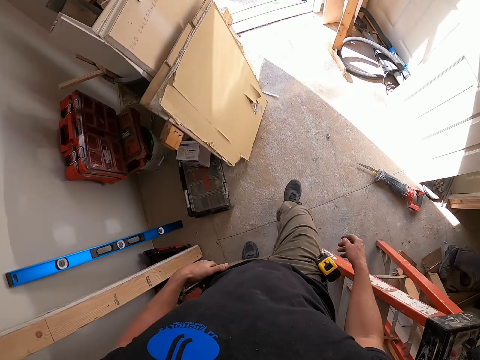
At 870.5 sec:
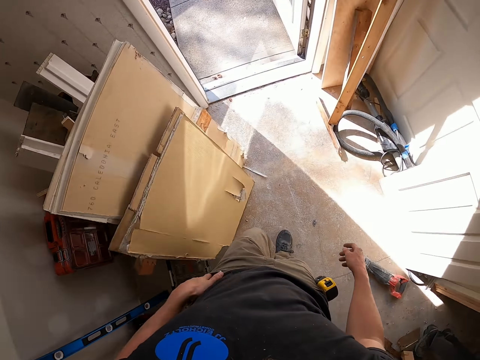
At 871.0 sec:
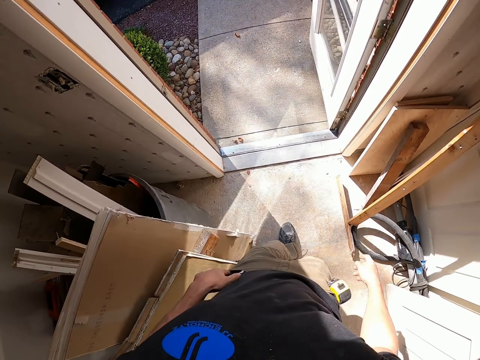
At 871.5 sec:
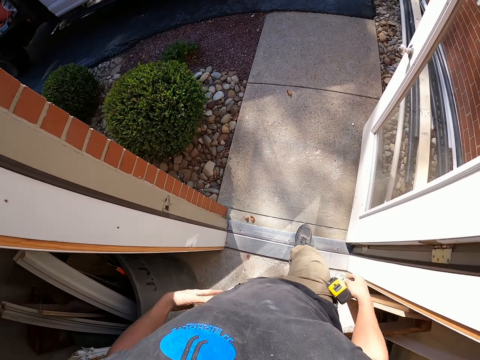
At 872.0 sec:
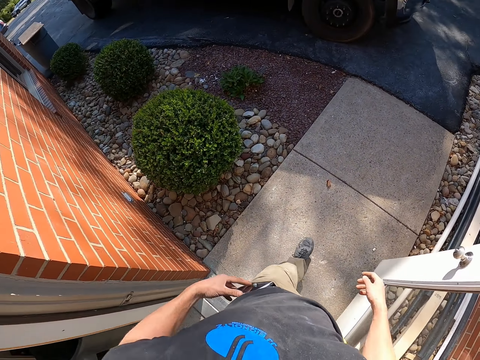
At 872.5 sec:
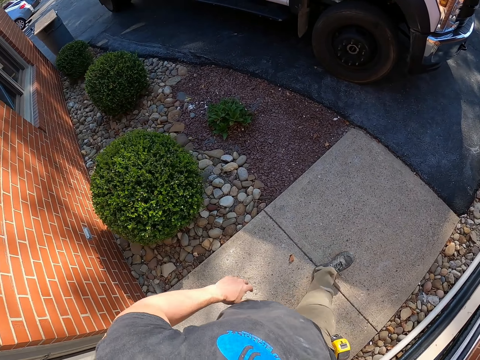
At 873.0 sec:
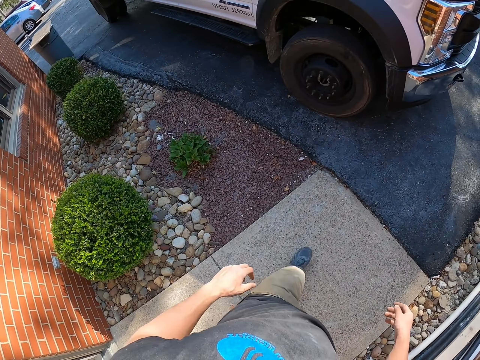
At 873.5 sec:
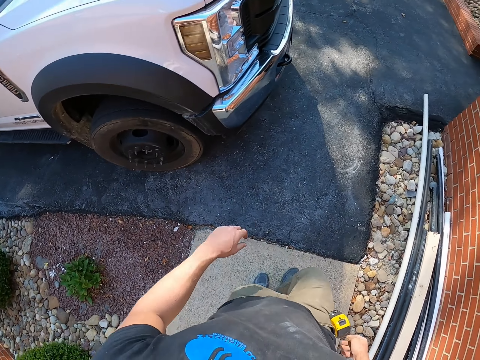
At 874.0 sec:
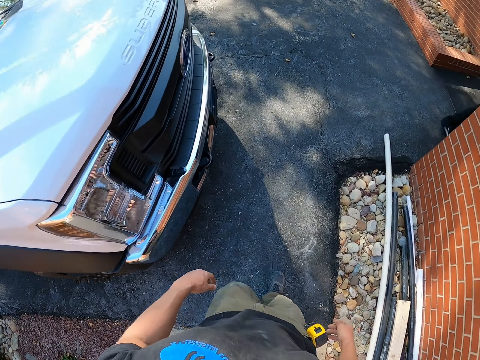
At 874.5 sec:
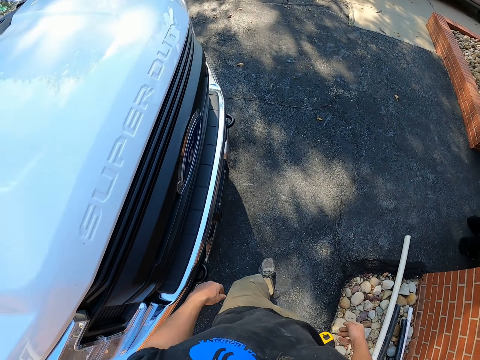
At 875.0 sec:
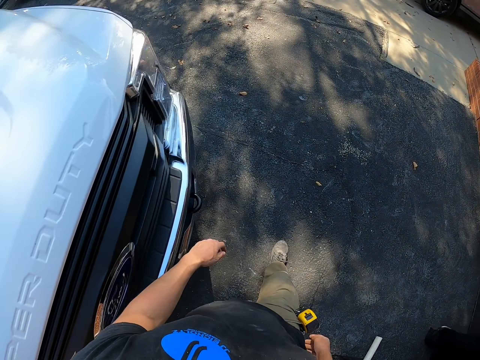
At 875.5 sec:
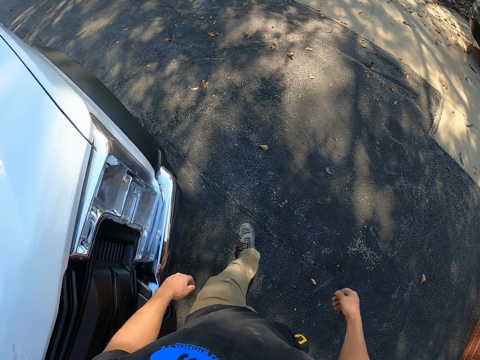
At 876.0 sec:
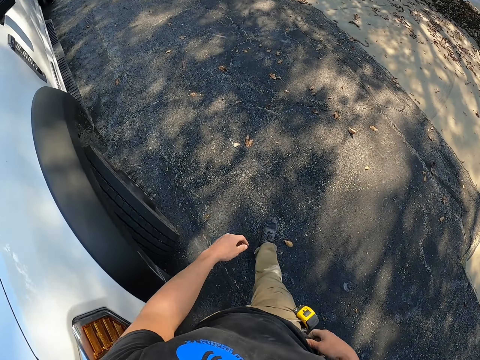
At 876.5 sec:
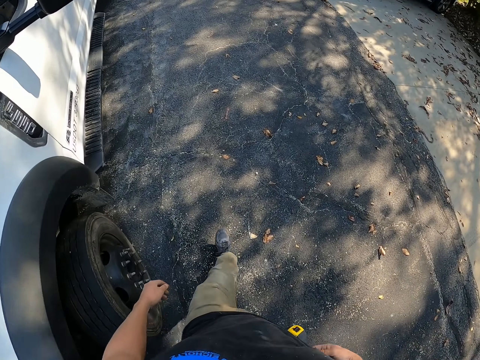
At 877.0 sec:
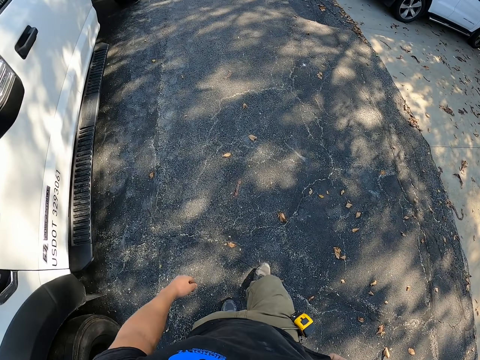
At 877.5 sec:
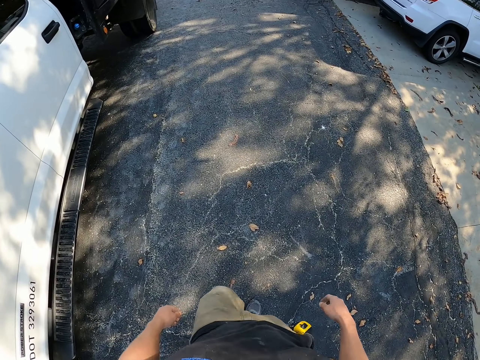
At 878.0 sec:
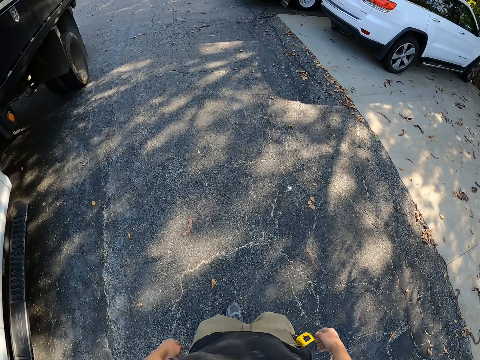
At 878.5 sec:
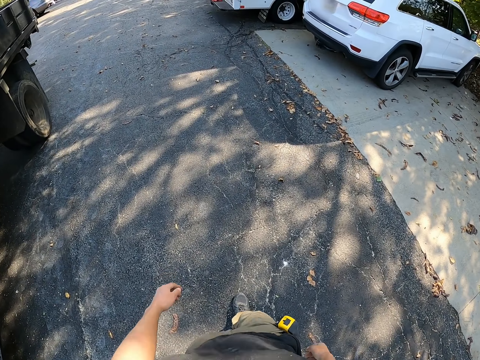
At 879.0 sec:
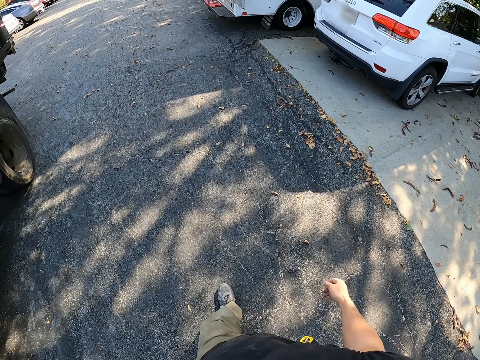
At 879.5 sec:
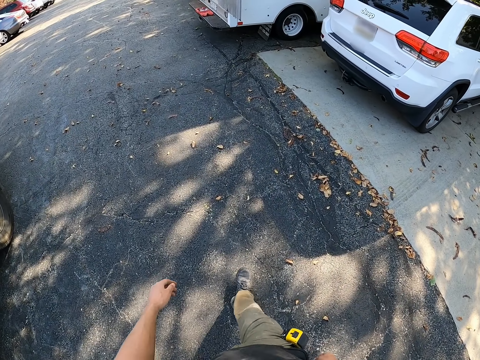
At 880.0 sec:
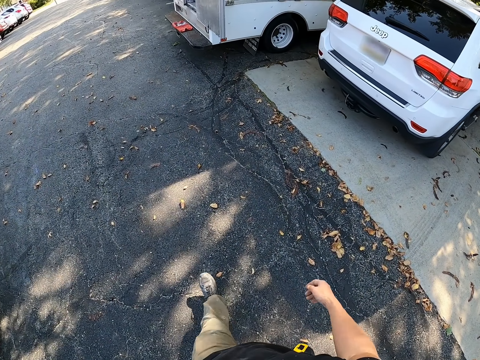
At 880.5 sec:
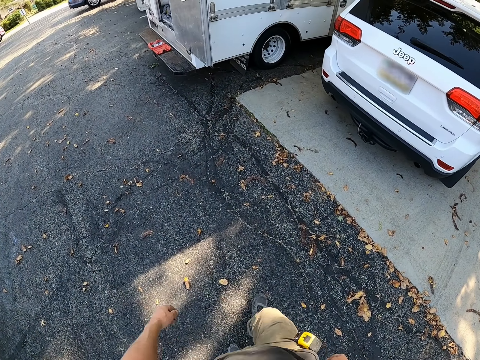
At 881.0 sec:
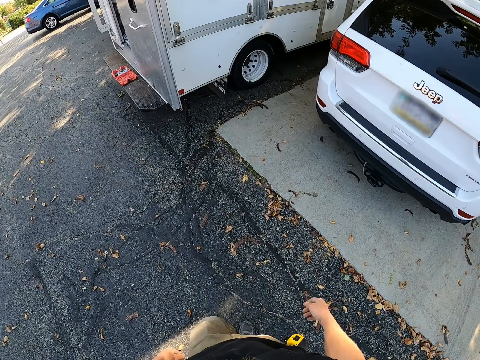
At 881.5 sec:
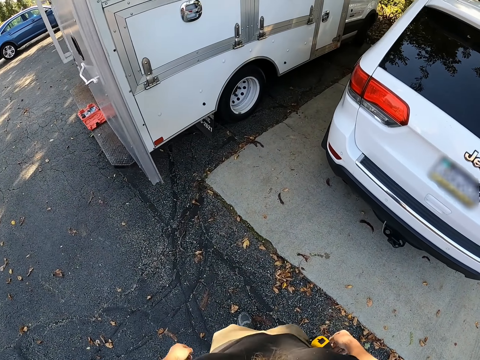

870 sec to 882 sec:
The camera wearer holds the phone. They return the phone into the pocket. They walk outside.

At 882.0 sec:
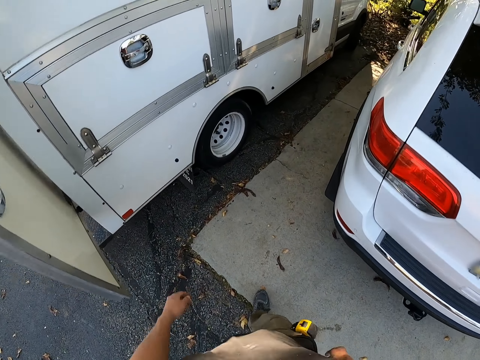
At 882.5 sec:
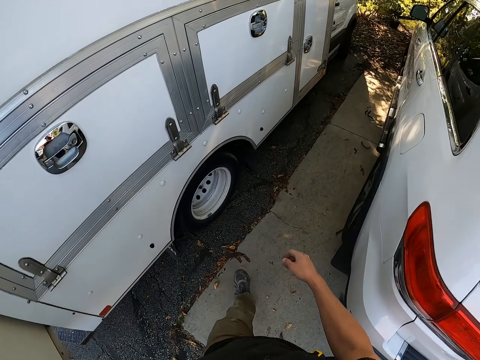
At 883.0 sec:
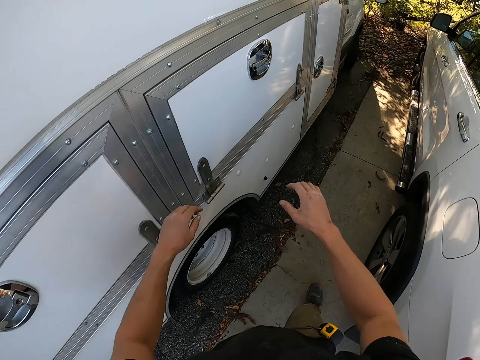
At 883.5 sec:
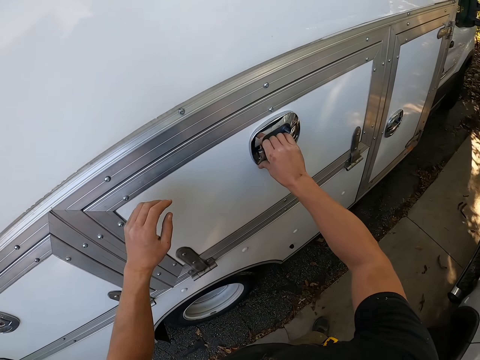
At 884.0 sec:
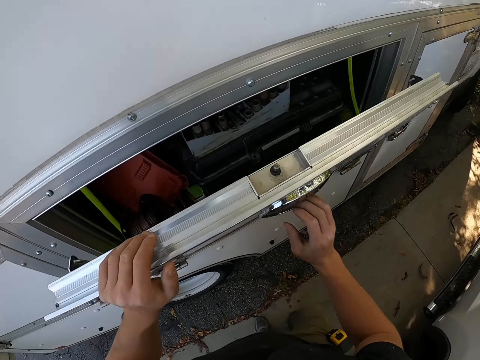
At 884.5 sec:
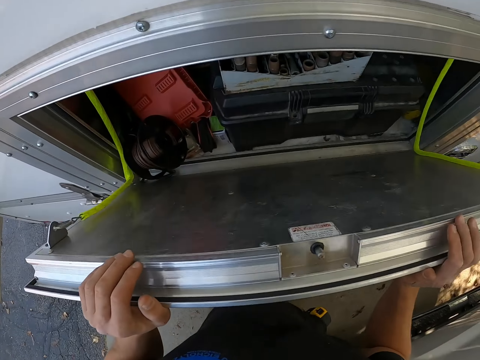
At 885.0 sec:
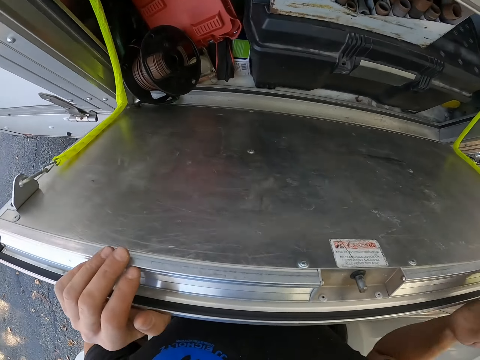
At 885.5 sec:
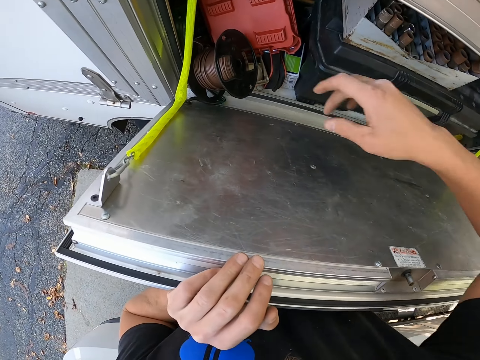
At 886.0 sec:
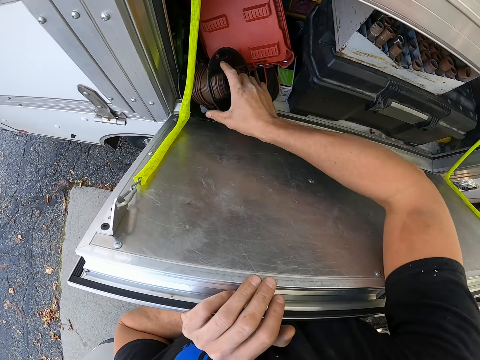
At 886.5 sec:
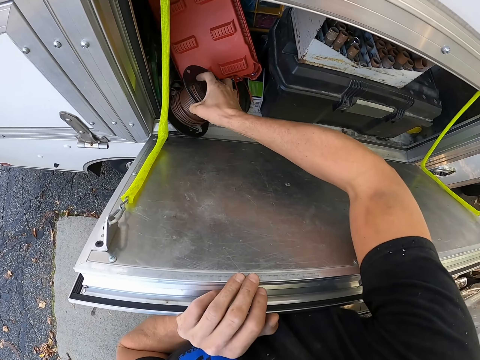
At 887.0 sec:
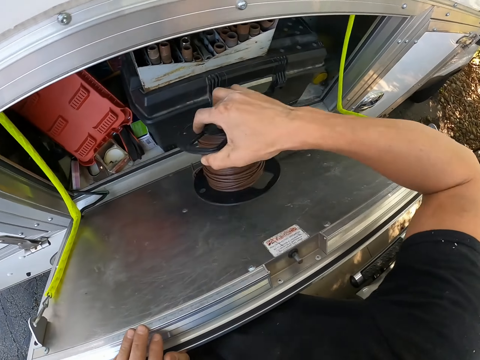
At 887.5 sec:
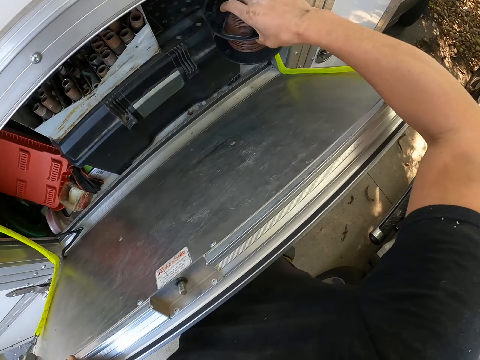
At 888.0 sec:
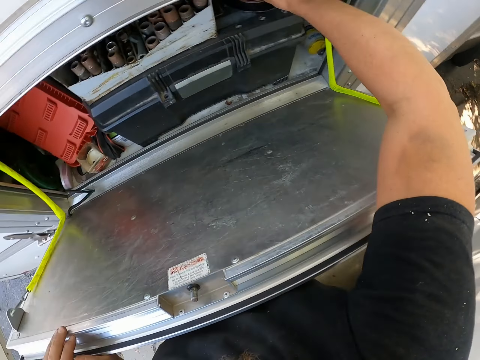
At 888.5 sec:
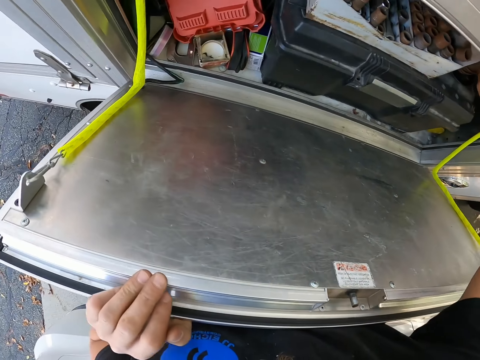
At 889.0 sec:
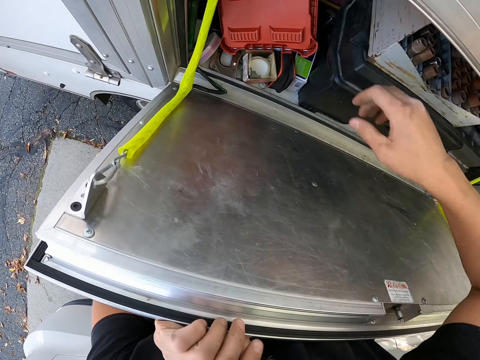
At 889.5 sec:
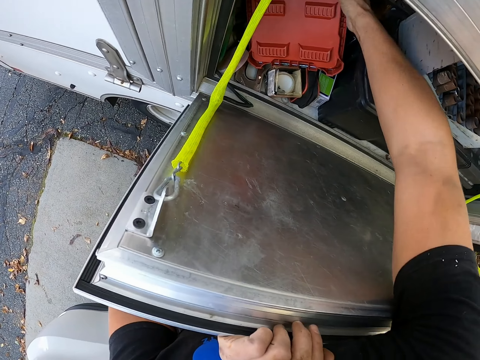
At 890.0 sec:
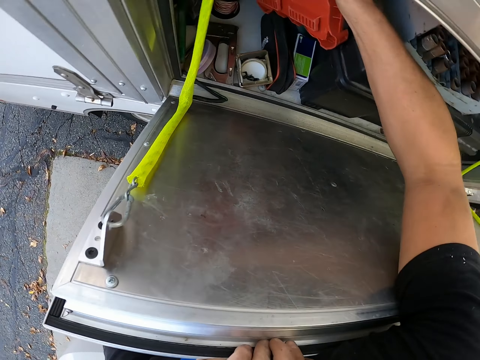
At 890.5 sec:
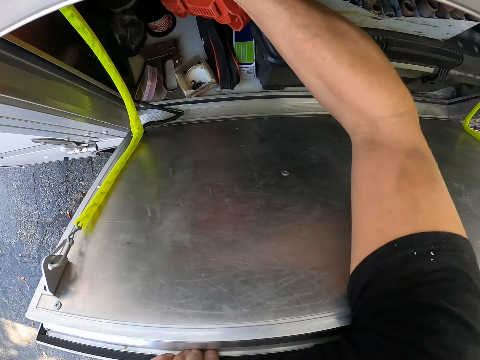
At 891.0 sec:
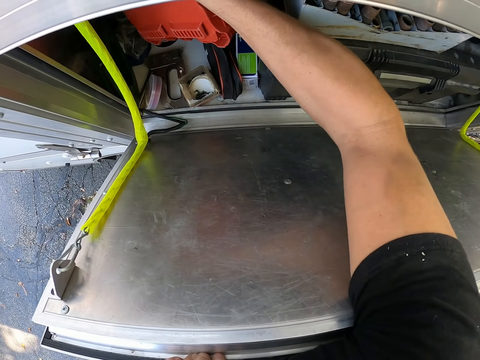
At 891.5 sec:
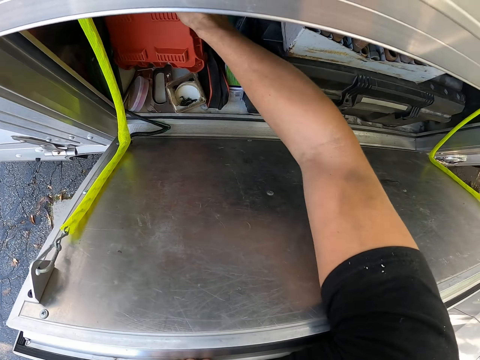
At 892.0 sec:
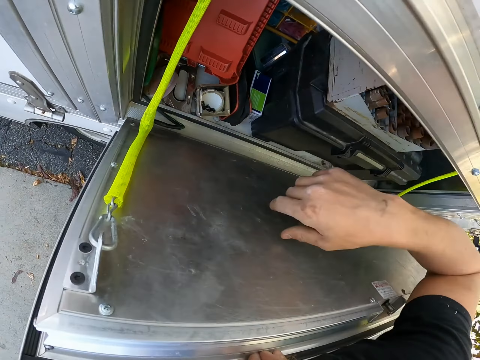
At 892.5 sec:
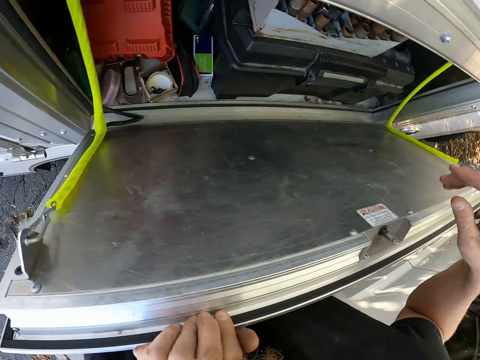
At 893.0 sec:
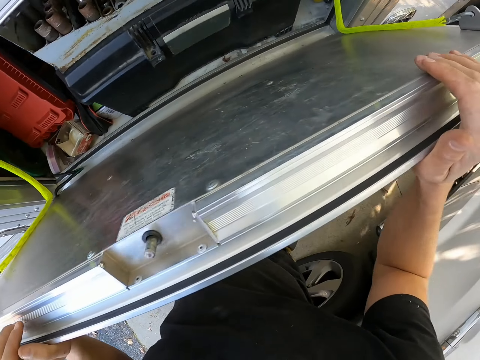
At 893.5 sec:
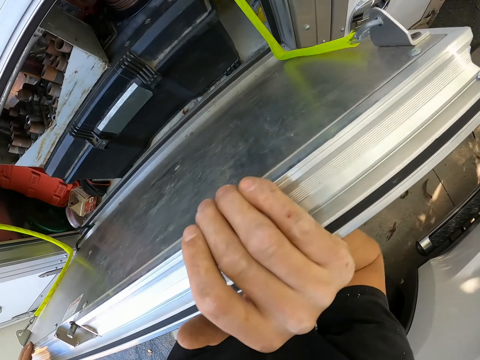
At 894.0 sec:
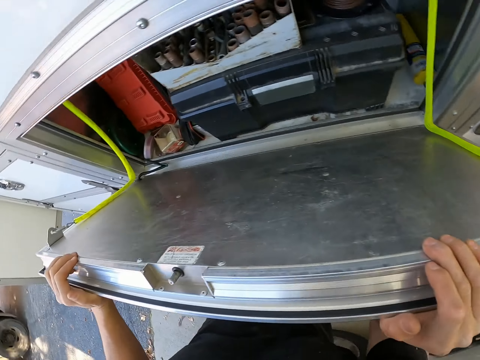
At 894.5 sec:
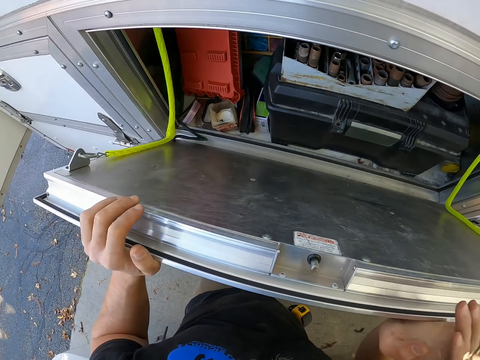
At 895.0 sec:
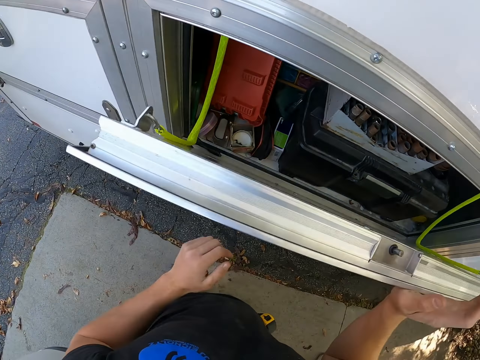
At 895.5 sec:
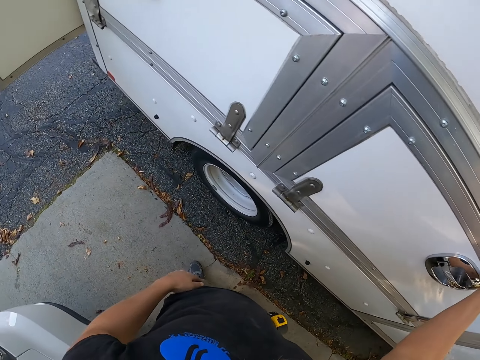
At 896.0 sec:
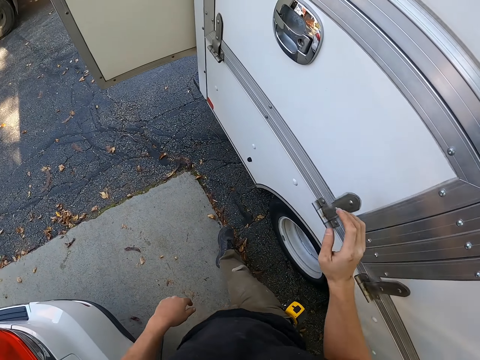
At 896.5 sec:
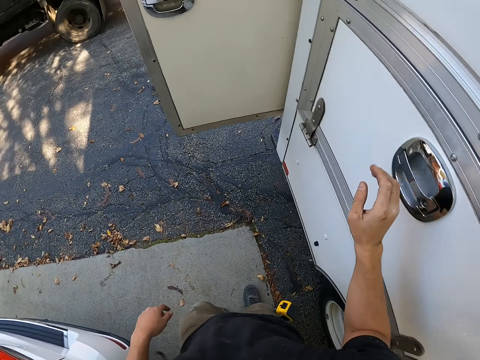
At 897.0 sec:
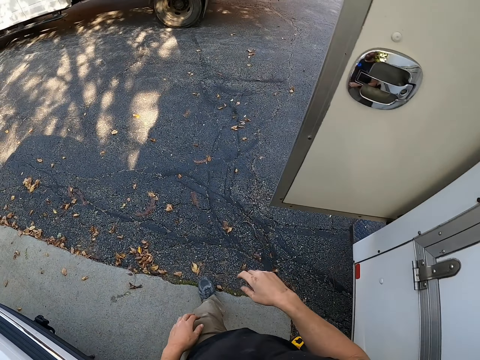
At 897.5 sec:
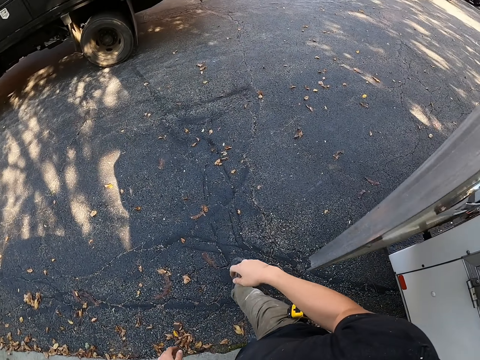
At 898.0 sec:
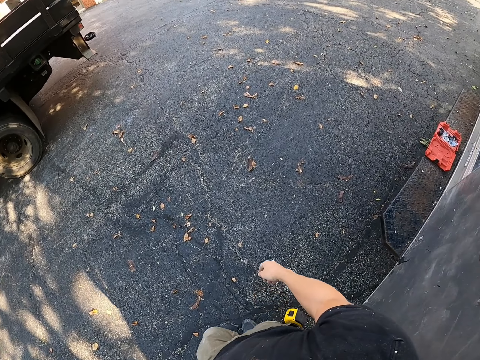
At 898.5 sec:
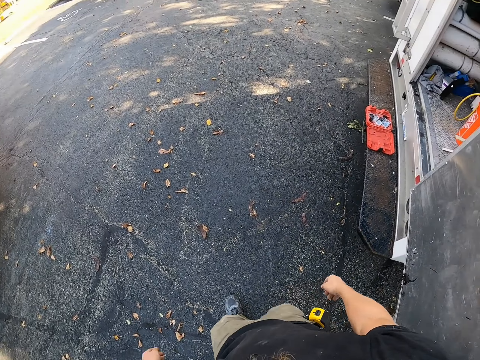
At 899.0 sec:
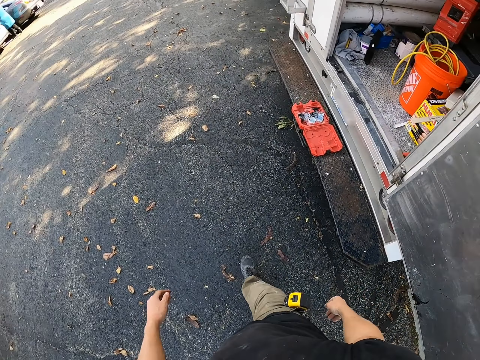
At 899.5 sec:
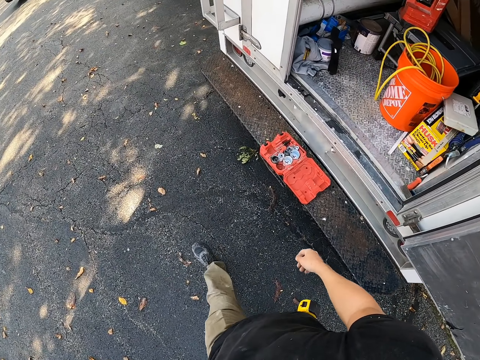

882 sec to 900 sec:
The camera wearer opens a truck boot or door. They hold the door. They pick up a roll of wire from the truck boot. They drop the roll of wire. They put something on the truck boot. They hold something. They touch something from the truck boot. They look around. They close the truck boot. They go around the truck. They walk around the building.
